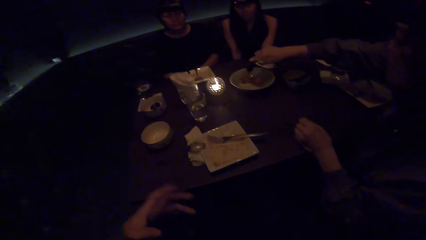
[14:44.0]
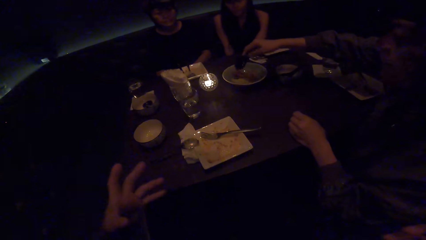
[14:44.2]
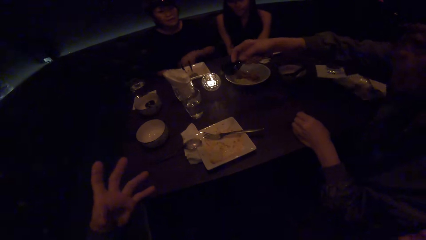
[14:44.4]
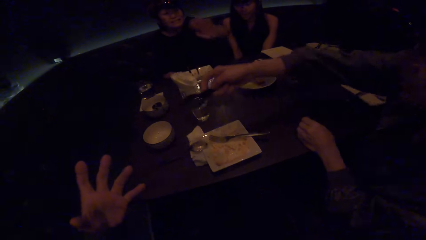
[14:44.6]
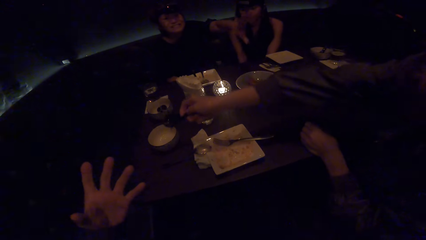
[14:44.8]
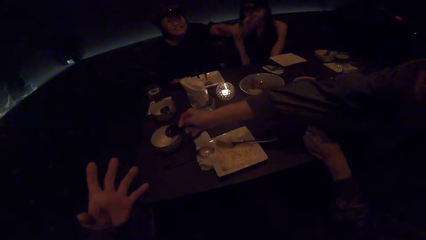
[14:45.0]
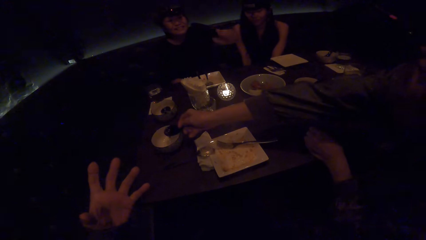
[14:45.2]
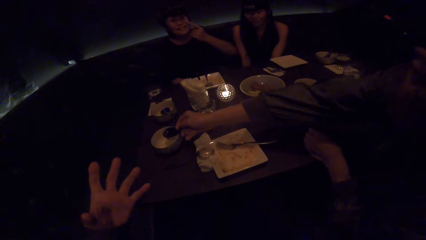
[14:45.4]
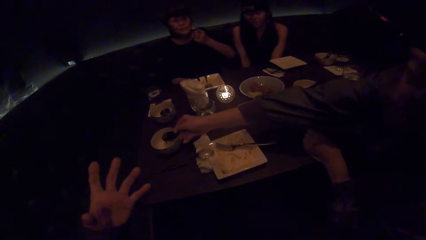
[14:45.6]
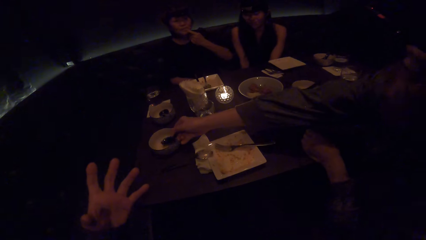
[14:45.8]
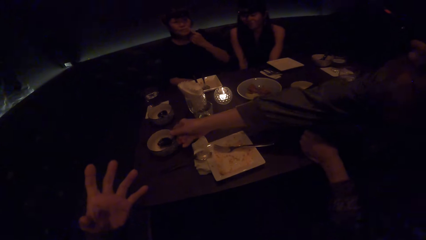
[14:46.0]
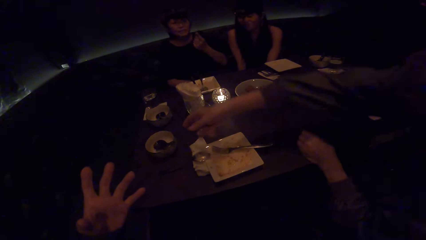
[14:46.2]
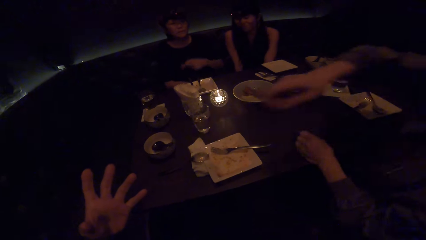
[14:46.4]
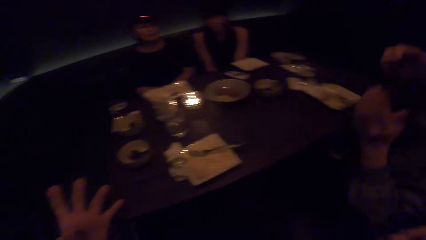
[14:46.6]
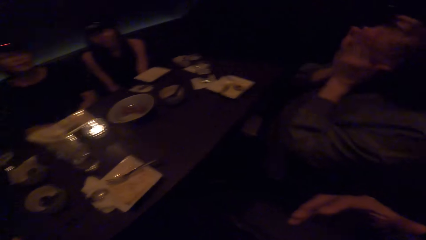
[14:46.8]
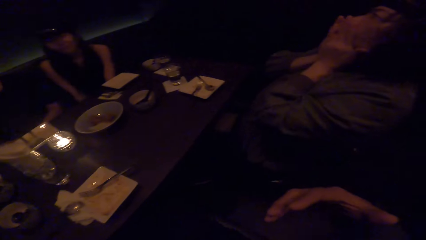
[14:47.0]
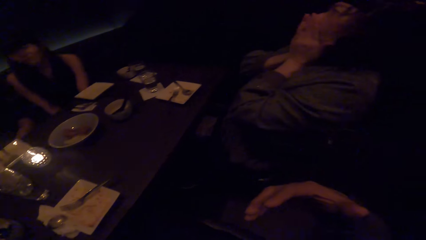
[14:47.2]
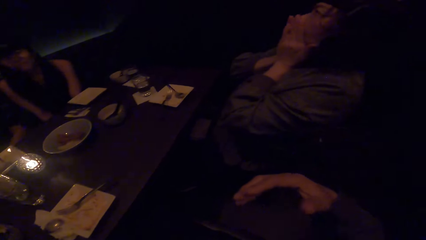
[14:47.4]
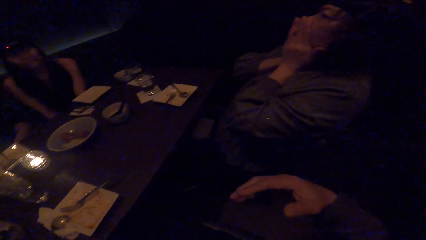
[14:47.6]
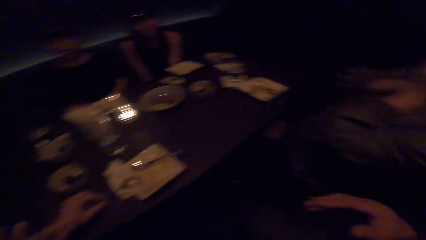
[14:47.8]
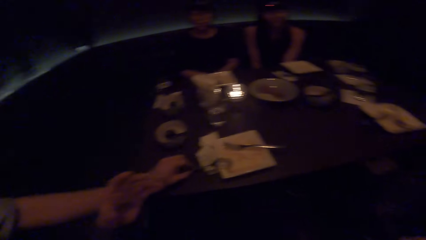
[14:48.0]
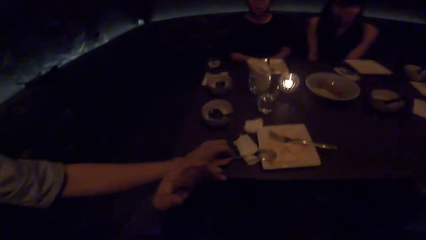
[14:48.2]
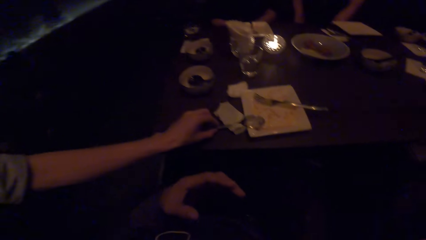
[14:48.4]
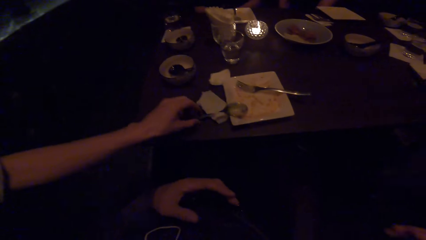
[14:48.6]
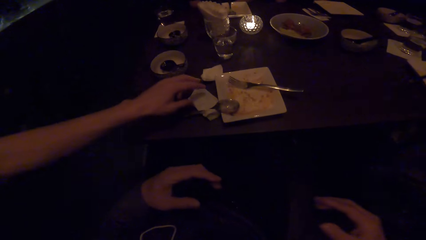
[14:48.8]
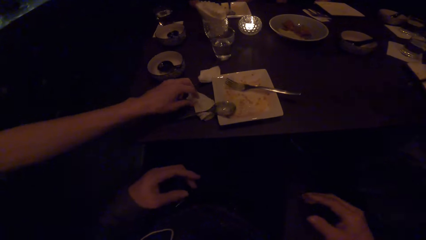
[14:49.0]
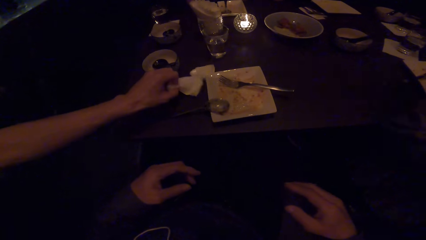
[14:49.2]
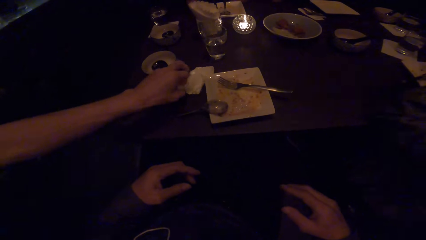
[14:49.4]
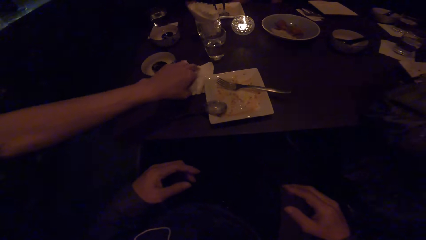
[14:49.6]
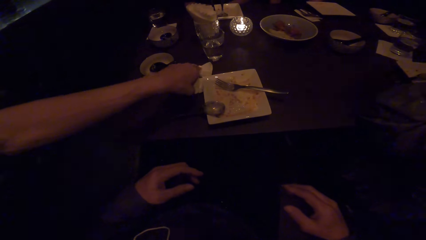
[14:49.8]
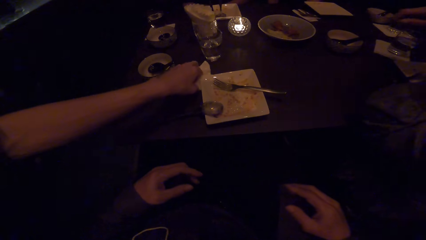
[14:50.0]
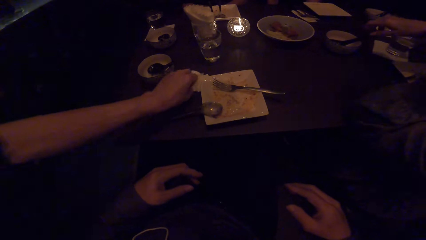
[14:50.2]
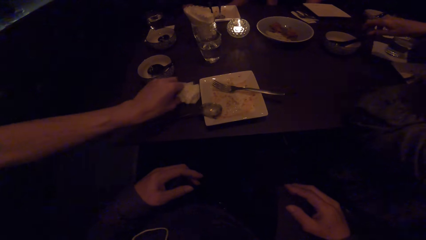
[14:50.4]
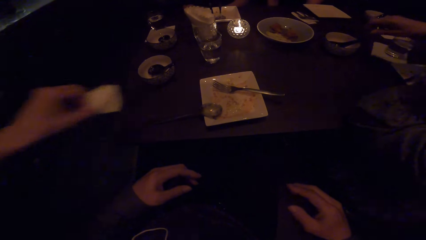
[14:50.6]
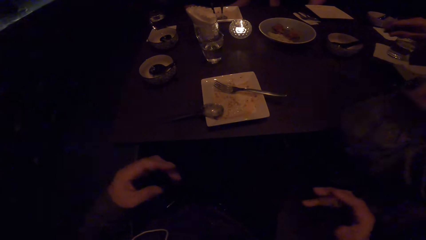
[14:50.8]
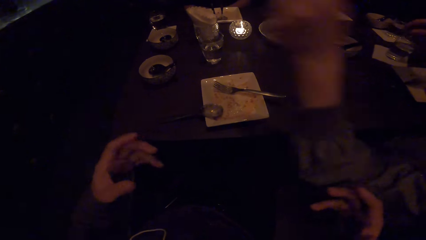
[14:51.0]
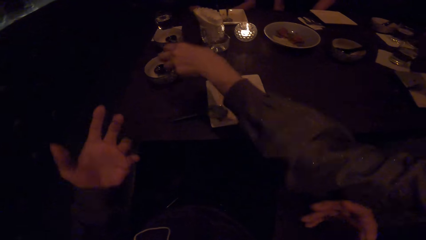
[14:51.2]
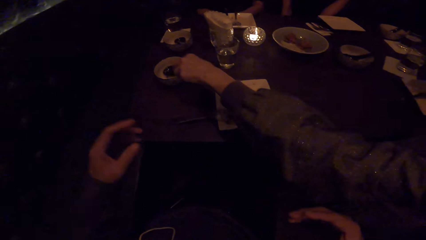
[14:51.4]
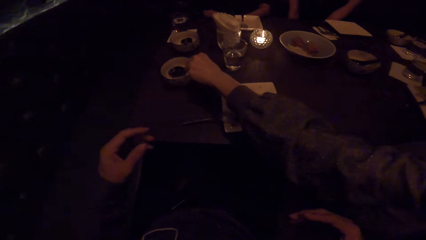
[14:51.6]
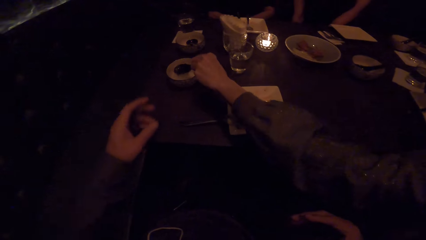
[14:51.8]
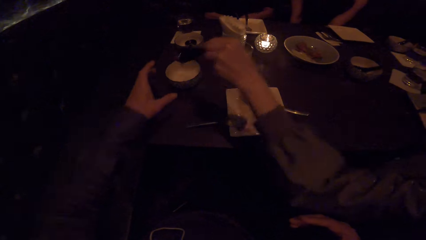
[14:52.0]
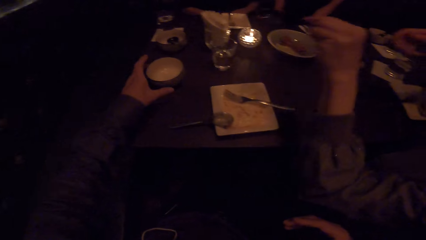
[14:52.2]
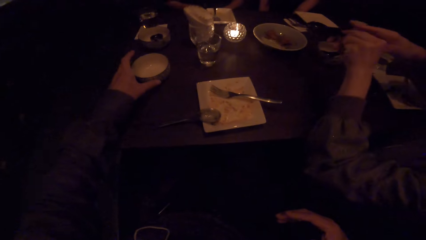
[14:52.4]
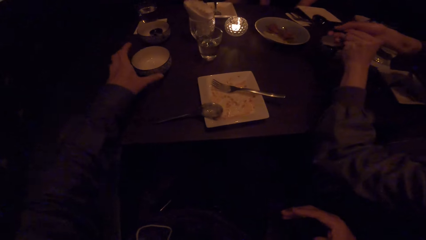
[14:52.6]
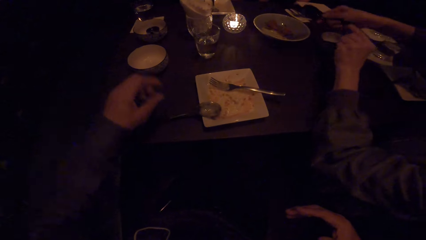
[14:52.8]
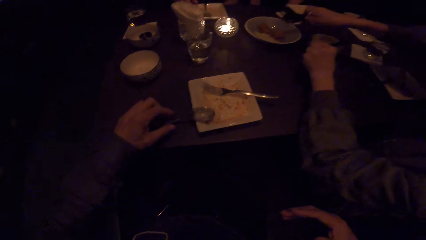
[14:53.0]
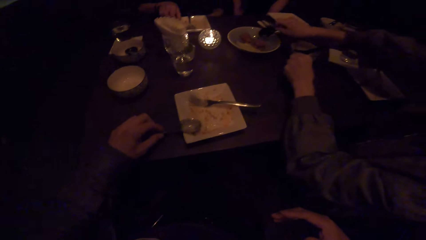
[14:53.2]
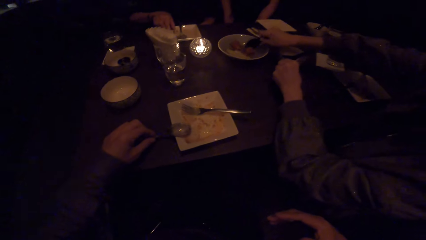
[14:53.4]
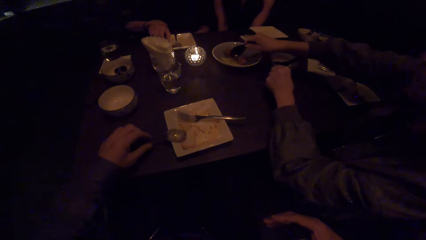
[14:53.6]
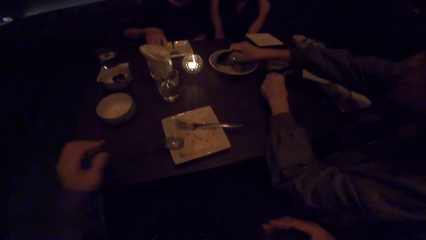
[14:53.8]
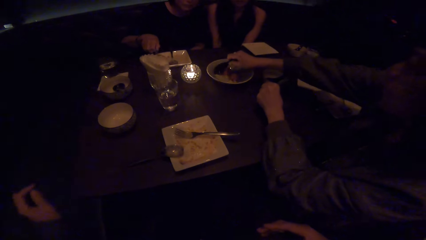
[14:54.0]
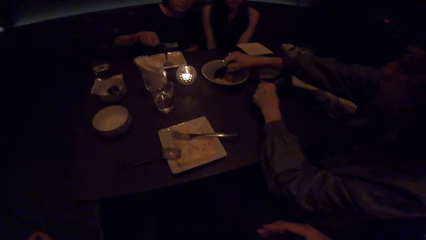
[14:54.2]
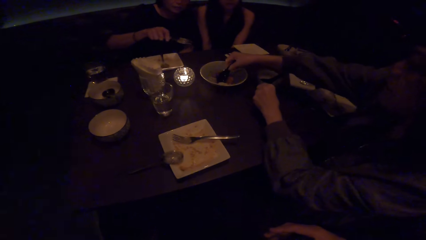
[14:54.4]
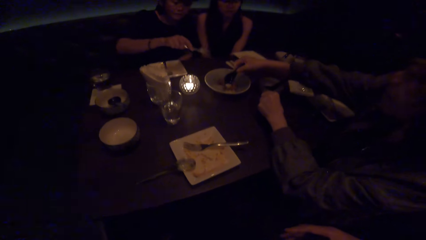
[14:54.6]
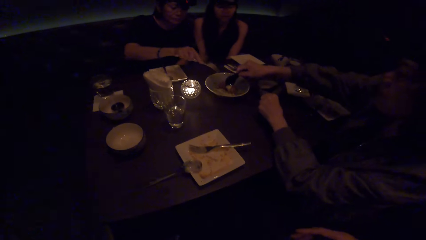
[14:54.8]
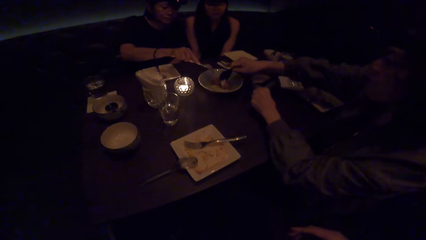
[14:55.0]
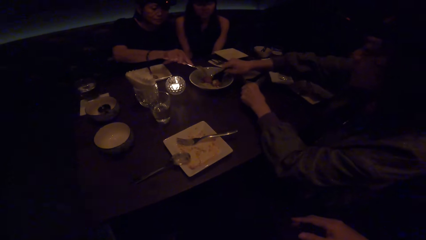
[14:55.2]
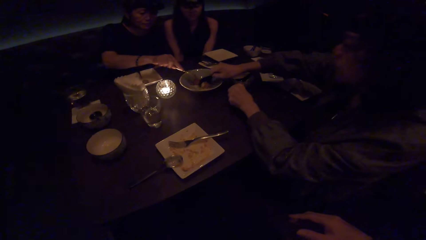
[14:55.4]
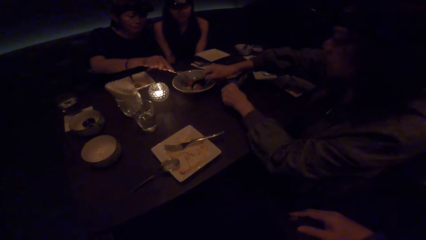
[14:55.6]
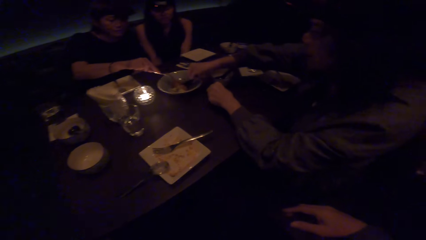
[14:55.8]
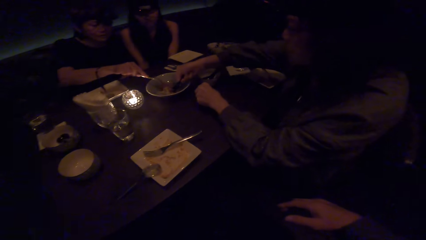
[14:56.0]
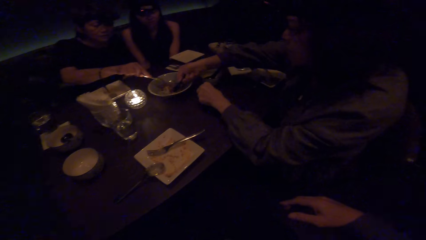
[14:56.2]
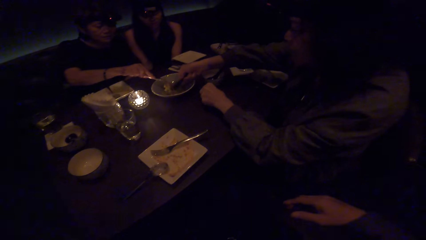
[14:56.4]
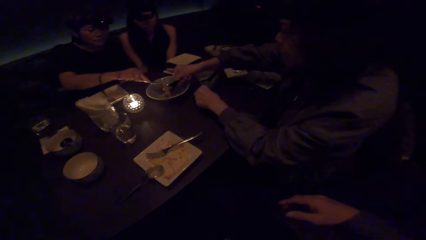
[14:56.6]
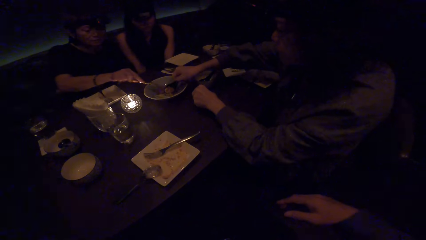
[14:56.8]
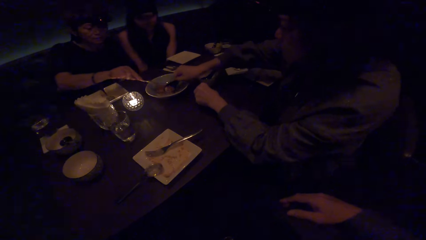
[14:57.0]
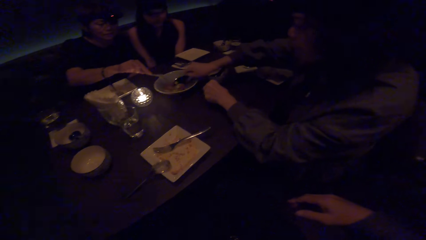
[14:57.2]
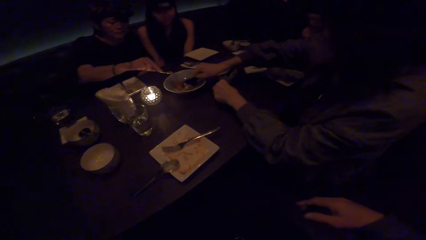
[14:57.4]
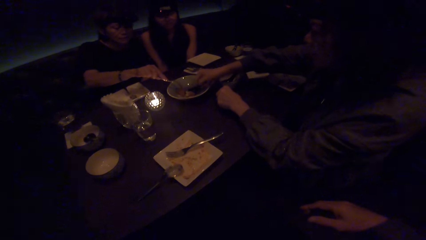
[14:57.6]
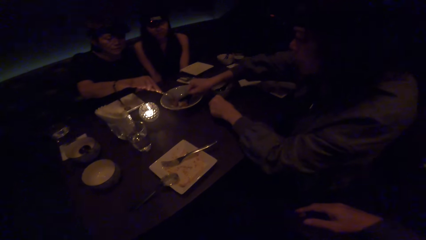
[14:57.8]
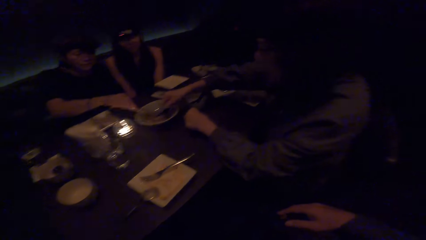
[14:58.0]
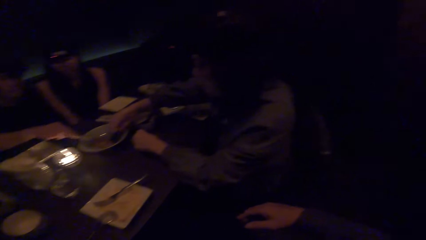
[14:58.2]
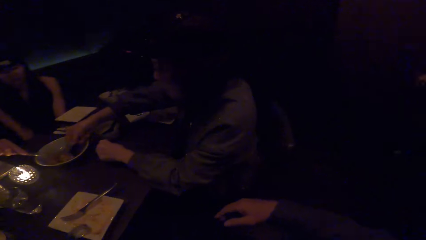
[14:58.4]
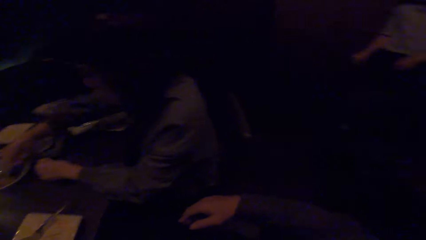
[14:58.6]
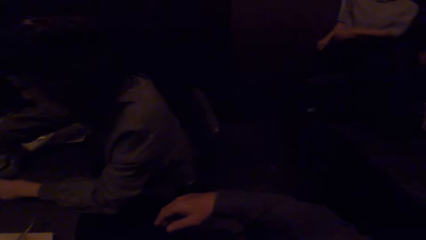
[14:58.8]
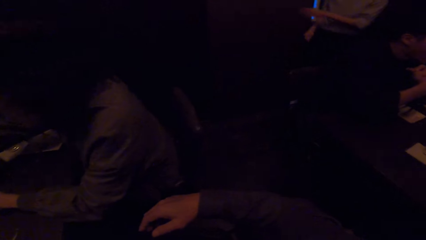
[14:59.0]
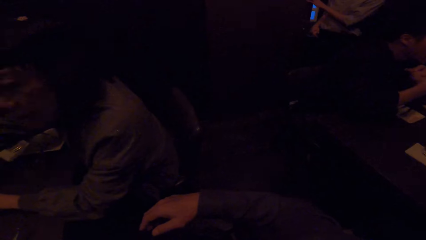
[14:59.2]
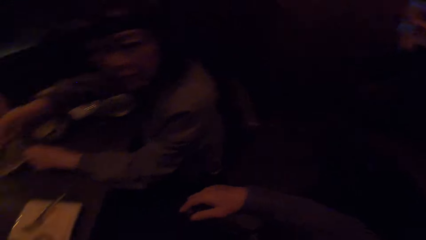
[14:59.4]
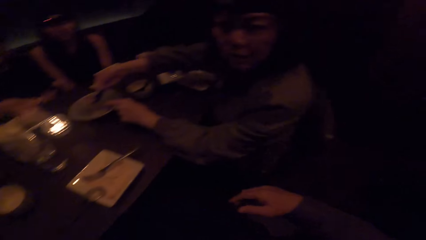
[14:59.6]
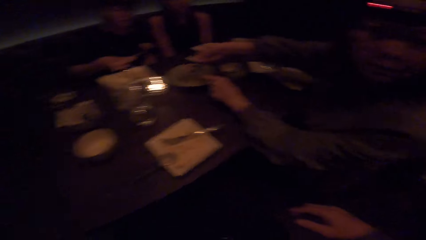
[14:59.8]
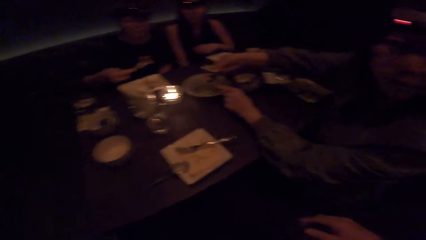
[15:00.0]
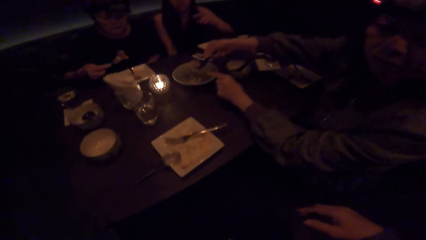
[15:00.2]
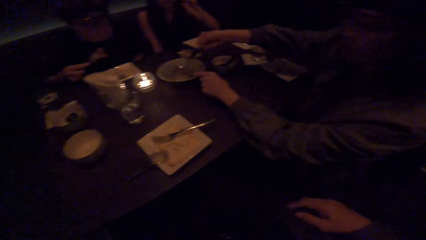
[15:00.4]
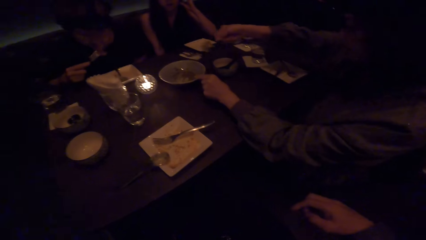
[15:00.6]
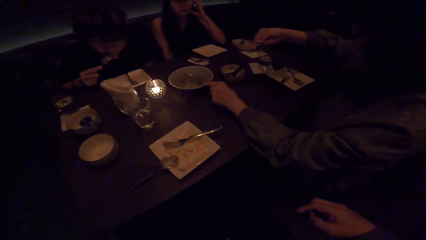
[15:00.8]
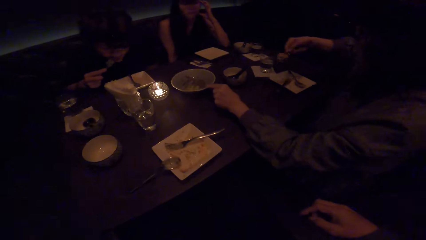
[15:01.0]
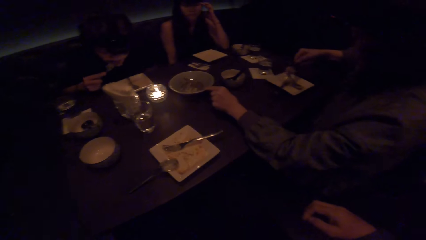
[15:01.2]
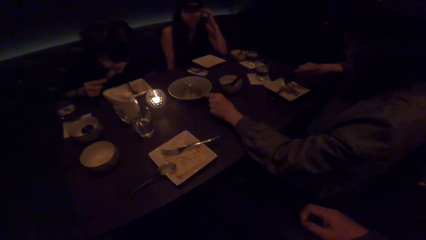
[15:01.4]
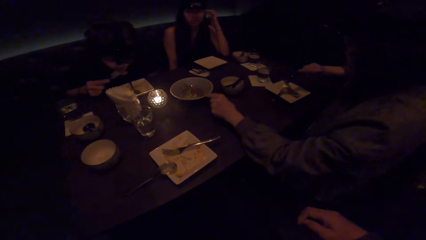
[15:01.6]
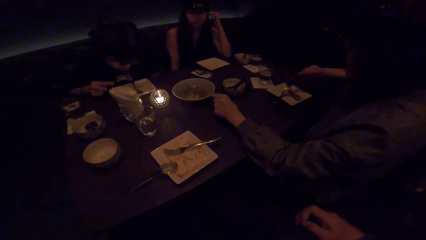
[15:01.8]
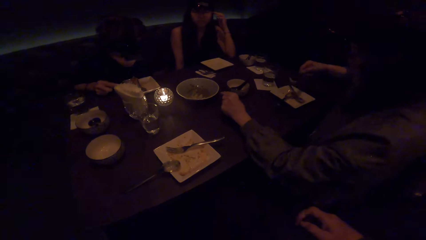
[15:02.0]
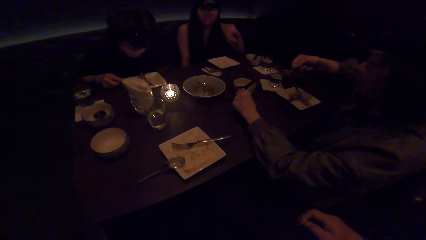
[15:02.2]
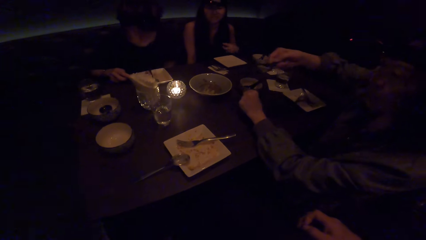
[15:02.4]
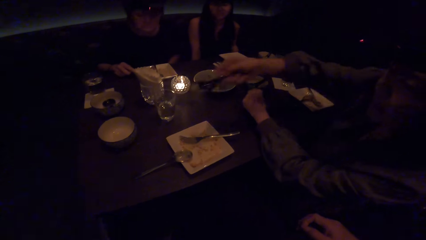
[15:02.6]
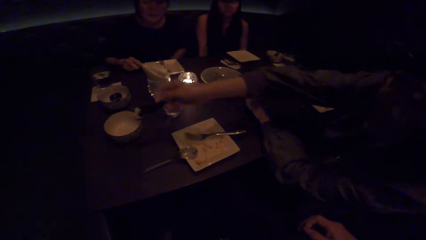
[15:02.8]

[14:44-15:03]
A woman drops the spoon in the plate with her right hand. The camera wearer looks at the woman. He talks to a restaurant server. A waiter picks up a tissue on the table with his left hand. The waiter picks up the tissue on the table with his left hand again. The camera wearer converses to the colleagues and demonstrates with both hands. The woman picks the spoon from the plate with her left hand. The camera wearer moves a plate on the table with his left hand. He moves a spoon on the plate. He touches the spoon with his left hand. The woman scoops food with the spoon. She picks a fork from the plate with her right hand. The camera wearer looks at the colleagues. Another woman scoops food with the fork. The camera wearer looks around the restaurant. He converses to the first woman. The other woman puts the food in her mouth with the spoon. The camera wearer looks at the colleagues. The first woman pours food in the plate.
